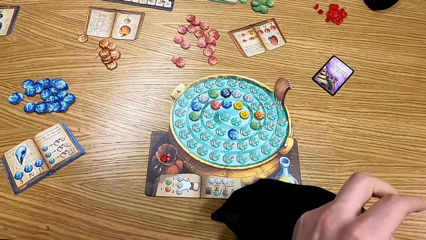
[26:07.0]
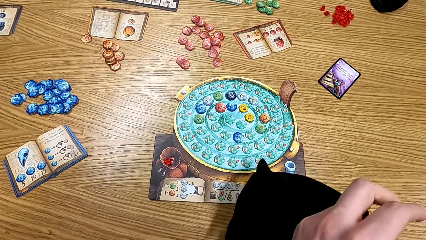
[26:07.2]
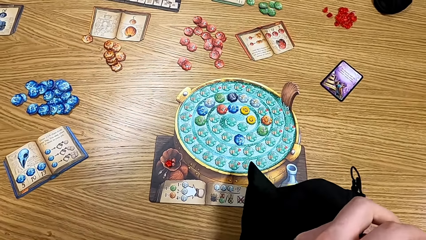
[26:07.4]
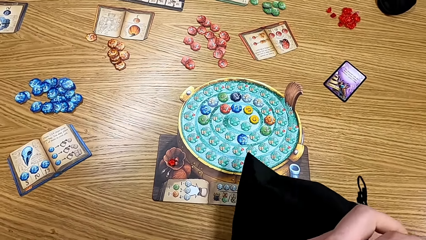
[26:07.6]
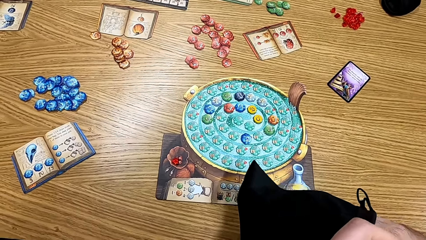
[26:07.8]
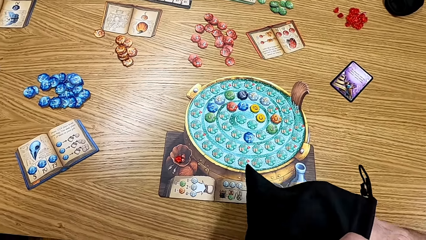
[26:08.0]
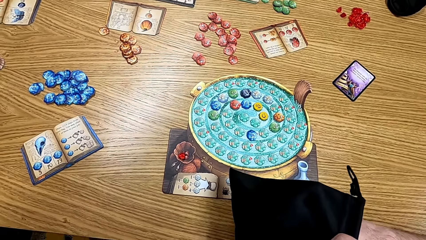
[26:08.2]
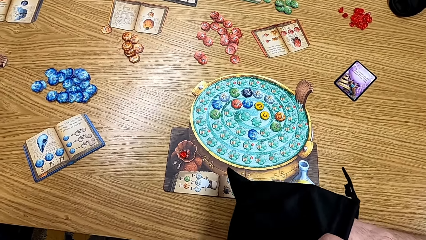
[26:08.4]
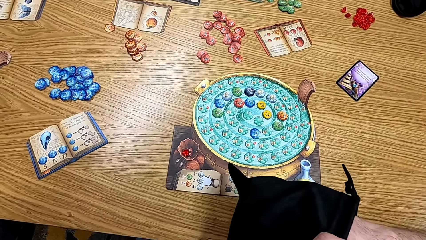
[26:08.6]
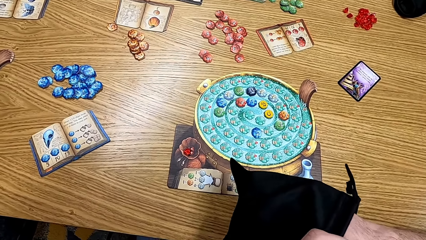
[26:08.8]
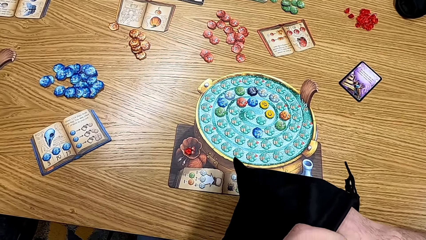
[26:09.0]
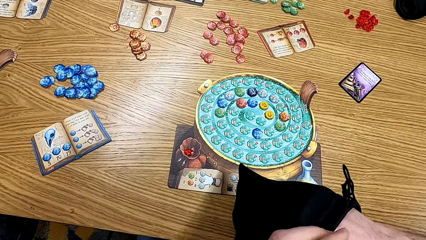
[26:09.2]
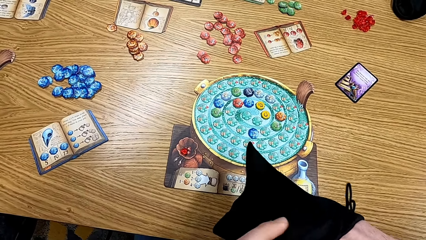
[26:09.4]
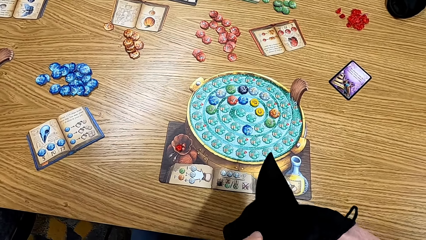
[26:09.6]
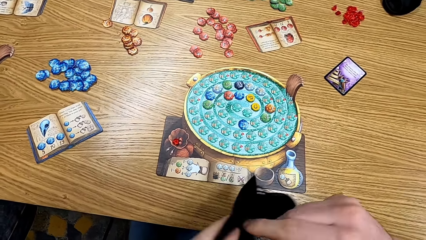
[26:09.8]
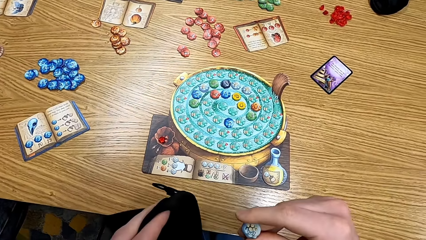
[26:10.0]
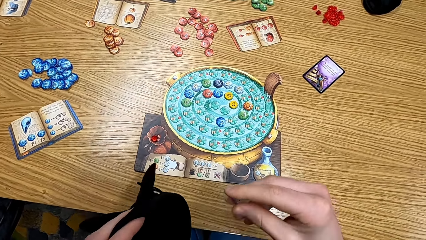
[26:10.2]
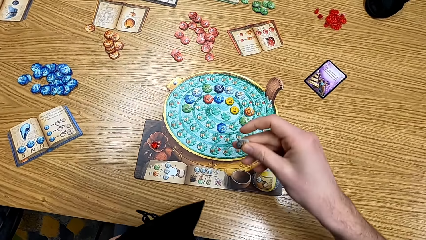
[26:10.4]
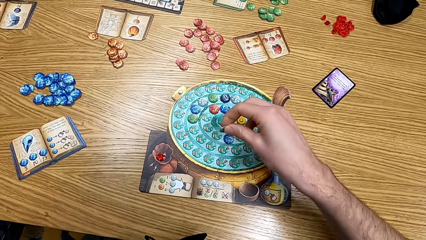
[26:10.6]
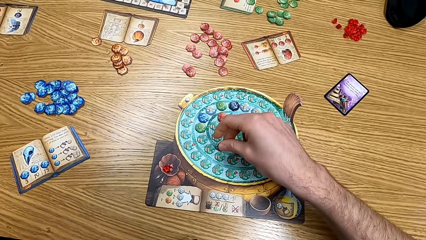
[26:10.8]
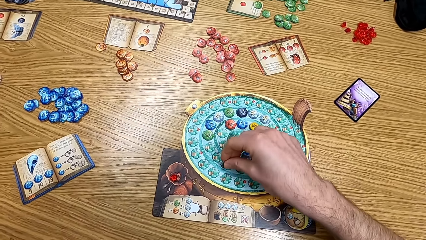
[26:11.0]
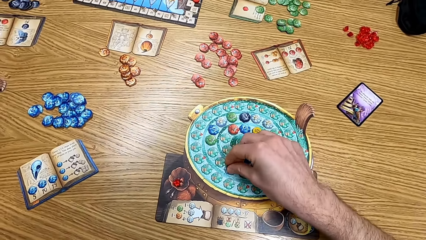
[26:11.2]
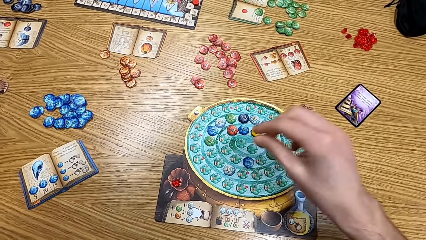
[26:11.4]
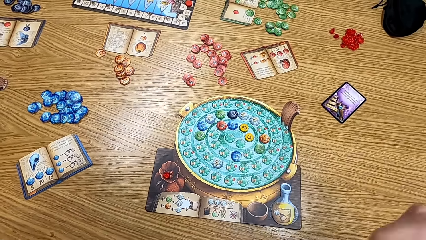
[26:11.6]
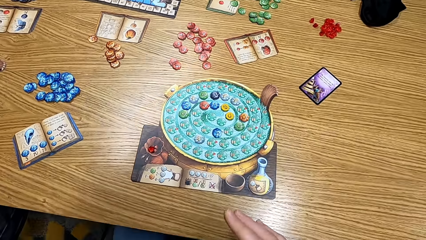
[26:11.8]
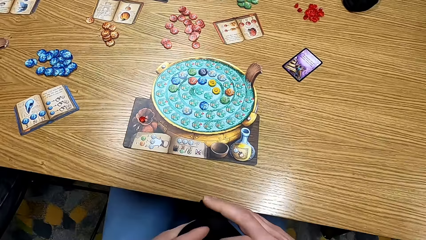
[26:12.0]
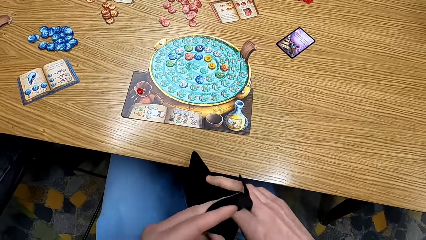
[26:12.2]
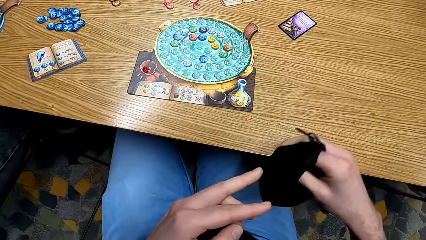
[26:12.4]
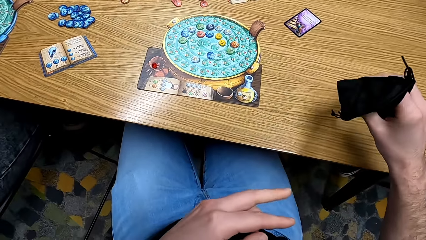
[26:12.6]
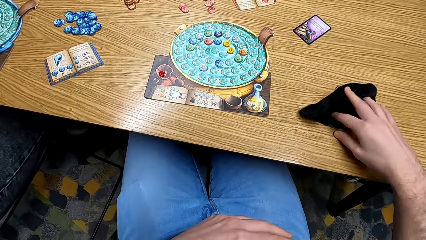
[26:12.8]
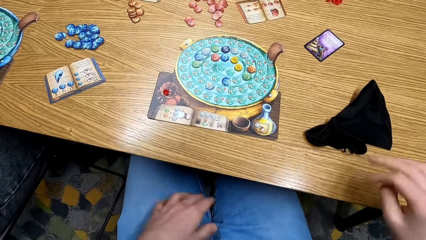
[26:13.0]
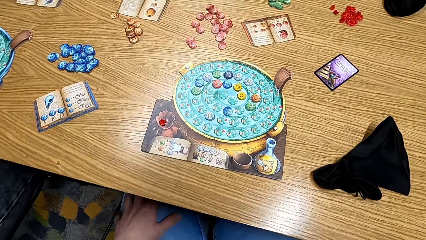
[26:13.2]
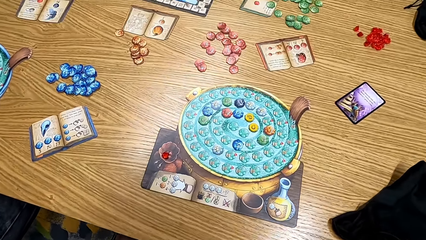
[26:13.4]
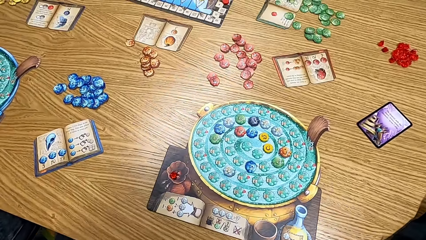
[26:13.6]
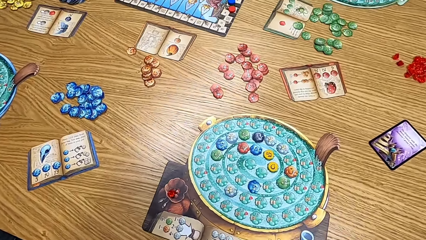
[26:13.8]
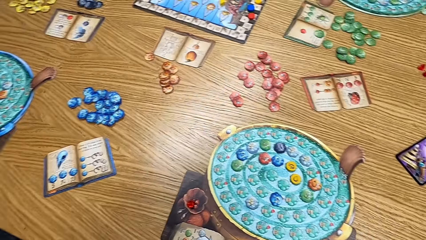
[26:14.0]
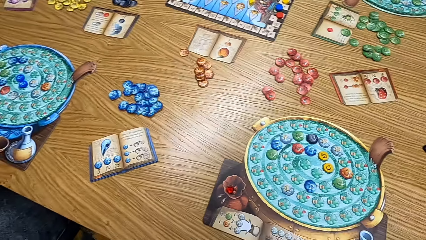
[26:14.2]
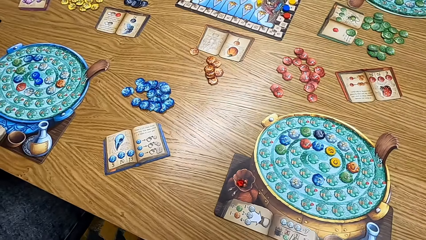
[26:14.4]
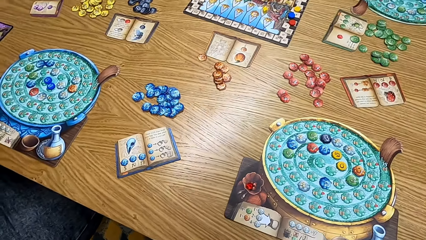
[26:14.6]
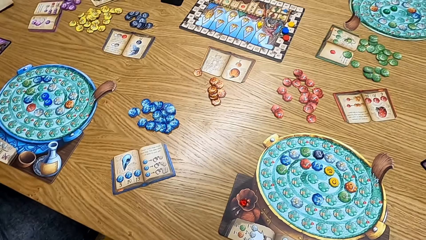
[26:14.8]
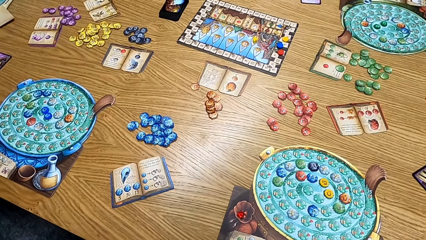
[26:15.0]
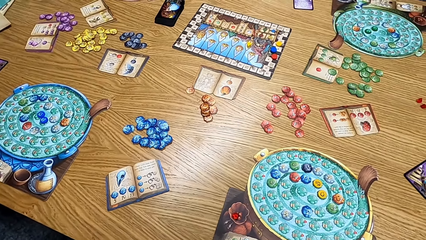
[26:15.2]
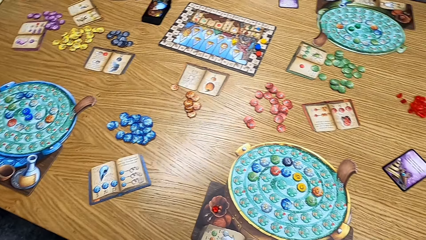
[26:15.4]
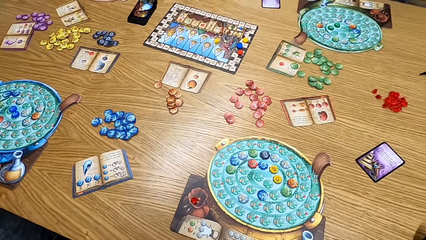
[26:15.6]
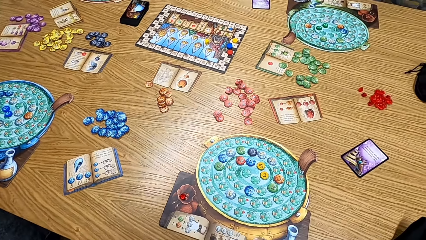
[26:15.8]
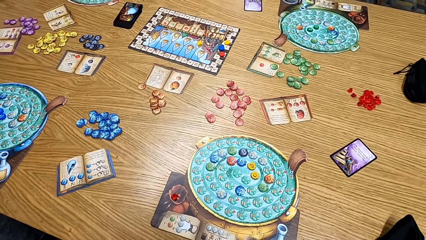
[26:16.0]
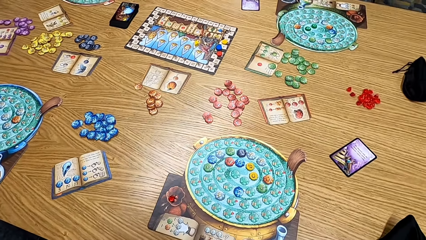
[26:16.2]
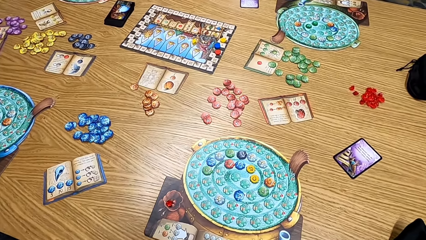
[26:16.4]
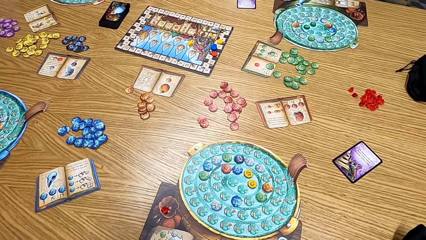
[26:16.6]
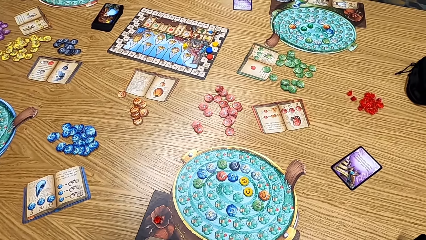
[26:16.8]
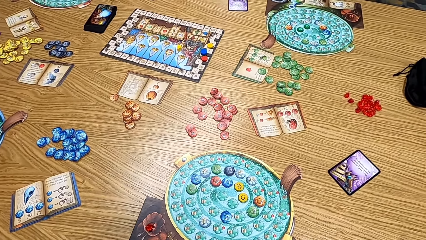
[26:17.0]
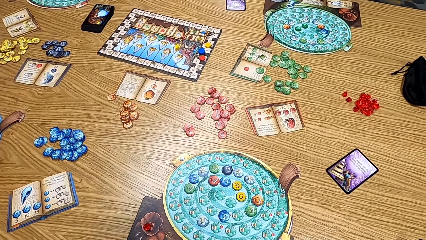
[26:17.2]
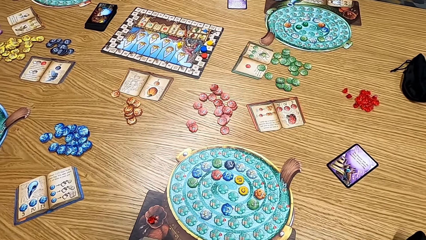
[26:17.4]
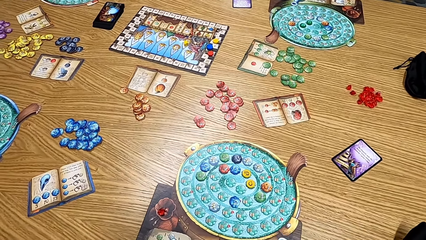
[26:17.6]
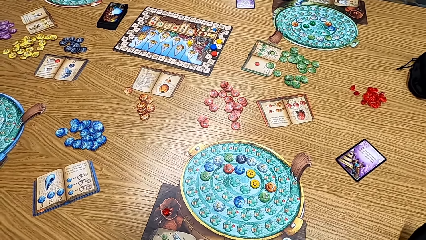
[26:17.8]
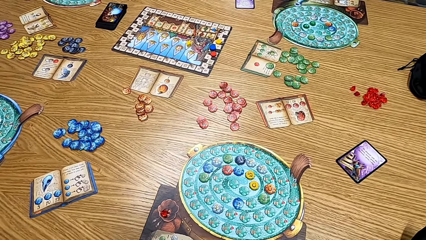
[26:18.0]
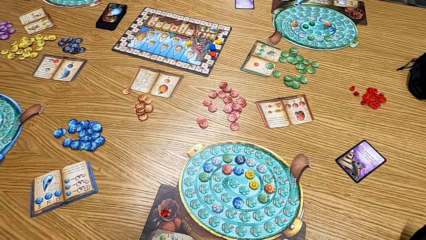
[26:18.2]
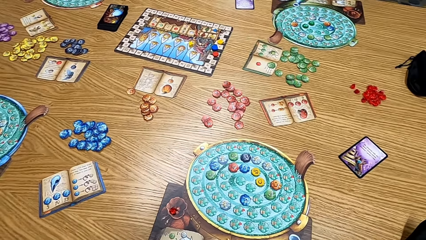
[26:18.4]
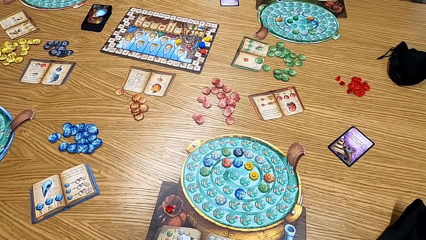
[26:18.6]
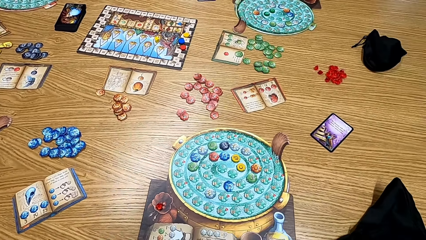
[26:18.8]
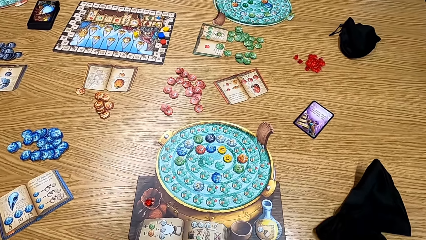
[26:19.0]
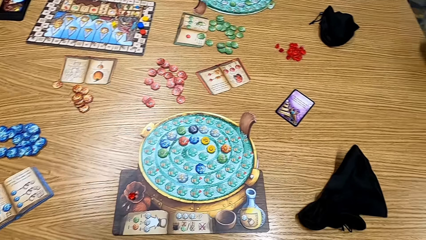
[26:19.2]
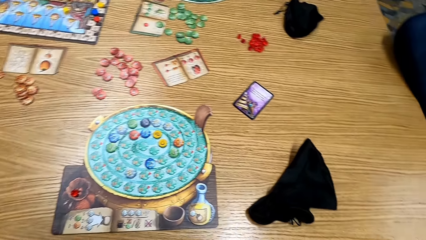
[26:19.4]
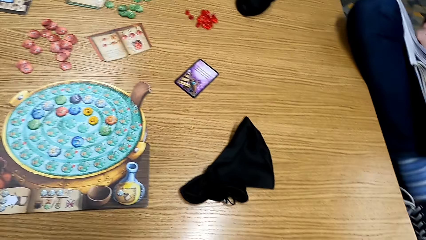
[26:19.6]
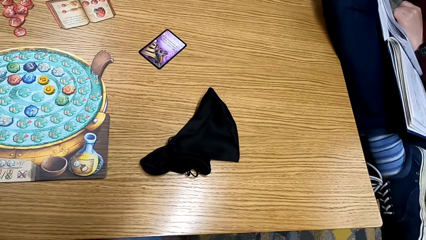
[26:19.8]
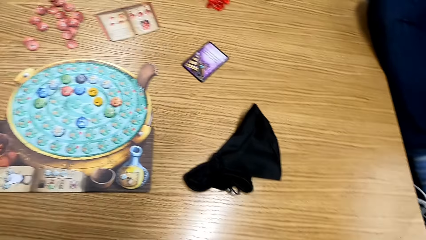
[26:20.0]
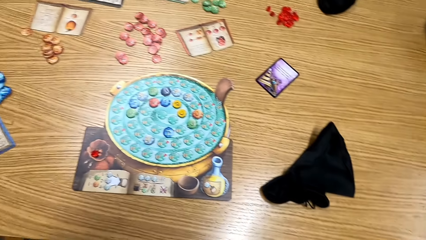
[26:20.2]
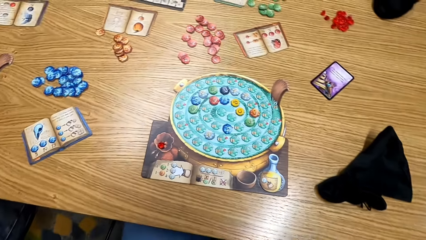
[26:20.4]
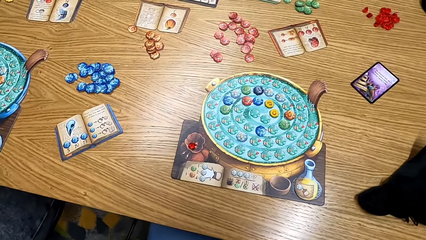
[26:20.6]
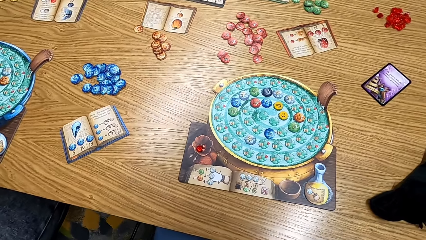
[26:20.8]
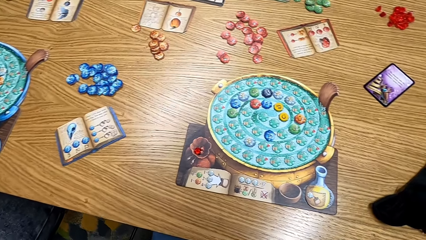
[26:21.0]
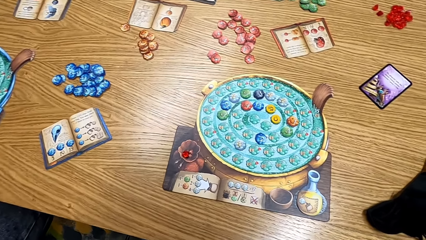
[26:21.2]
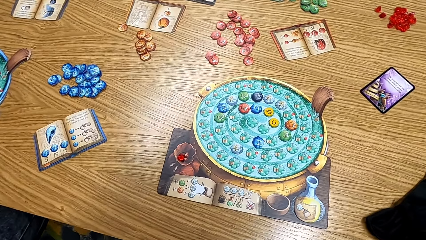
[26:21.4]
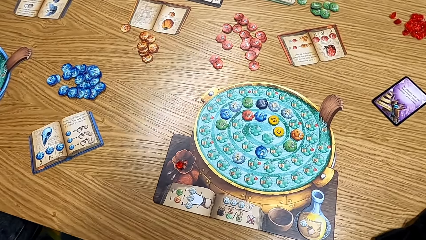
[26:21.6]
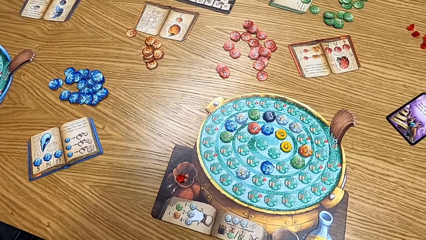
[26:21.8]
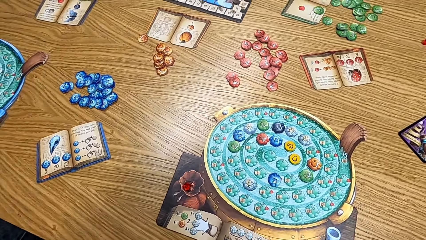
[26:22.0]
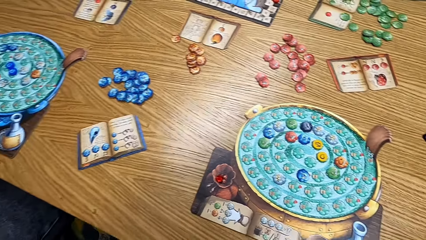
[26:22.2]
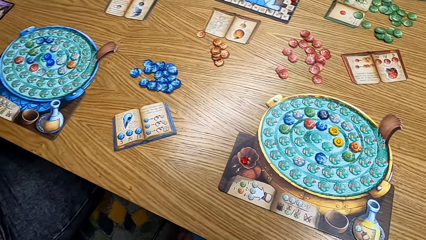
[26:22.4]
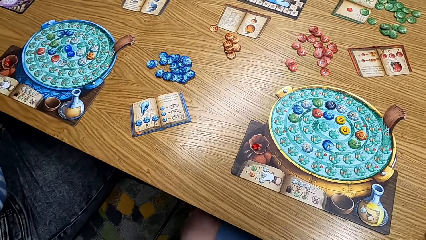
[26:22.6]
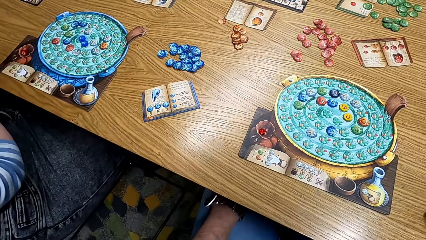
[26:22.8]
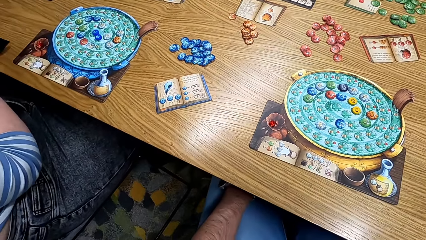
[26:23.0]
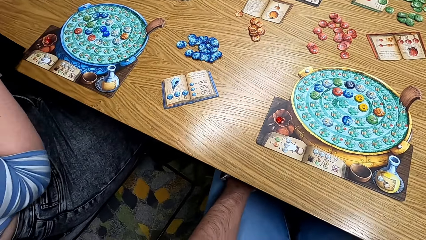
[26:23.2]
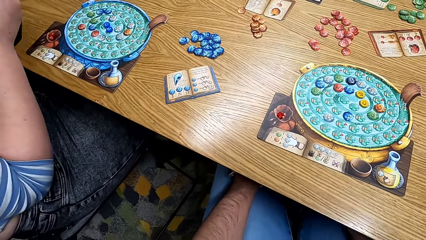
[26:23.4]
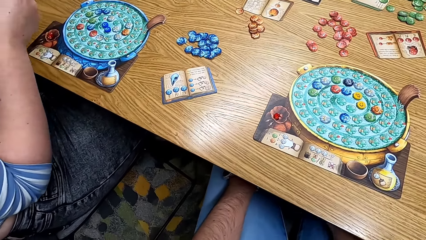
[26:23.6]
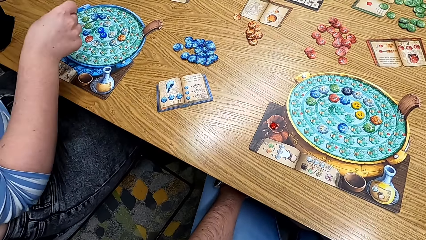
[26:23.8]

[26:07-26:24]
The camera wearer places the chip on the board. They place the bag on the table. They look at the boards.
